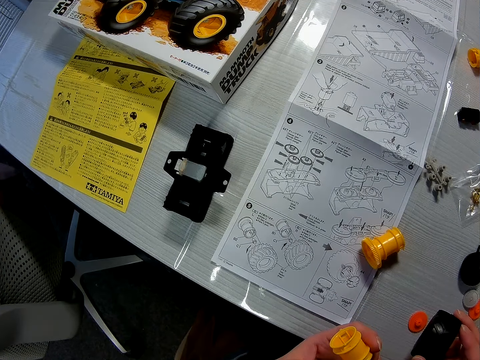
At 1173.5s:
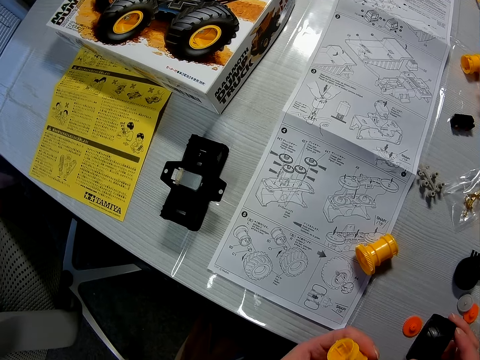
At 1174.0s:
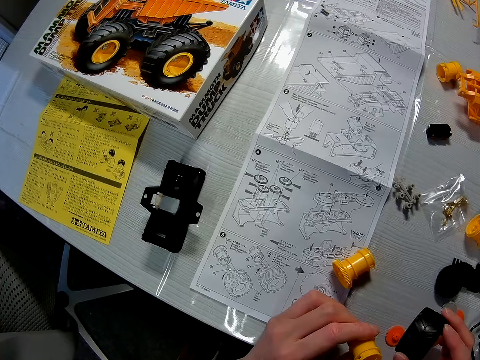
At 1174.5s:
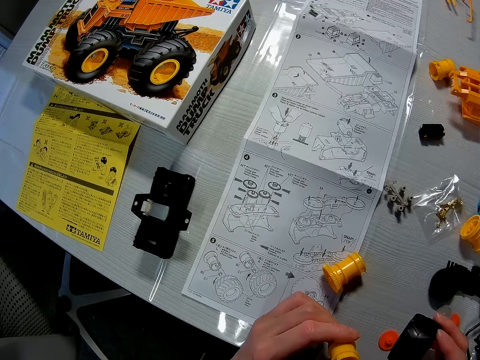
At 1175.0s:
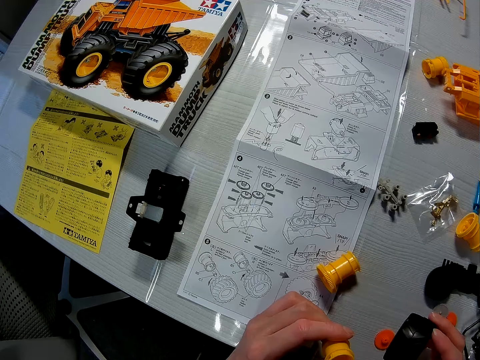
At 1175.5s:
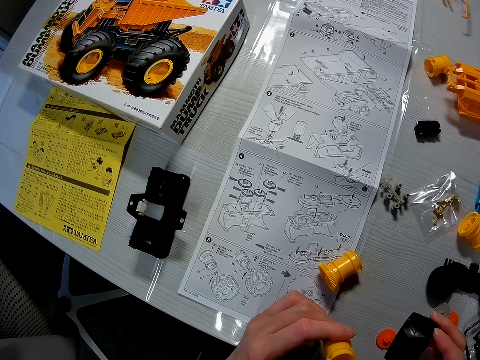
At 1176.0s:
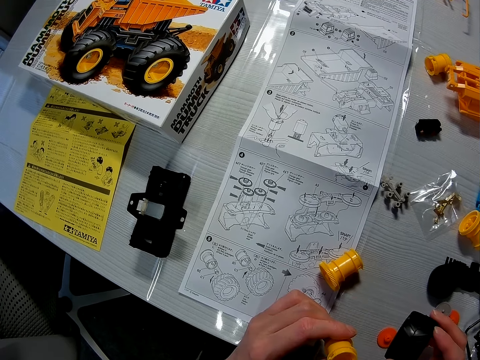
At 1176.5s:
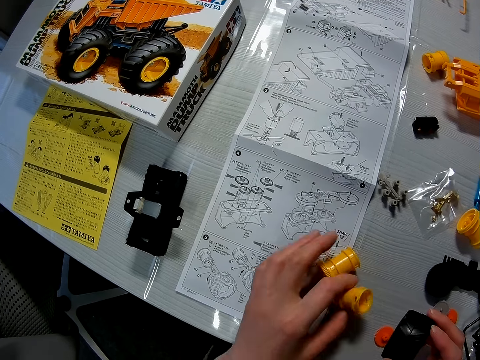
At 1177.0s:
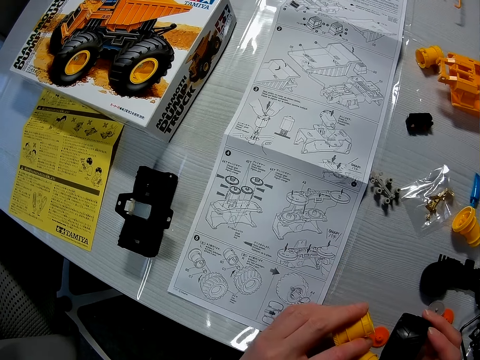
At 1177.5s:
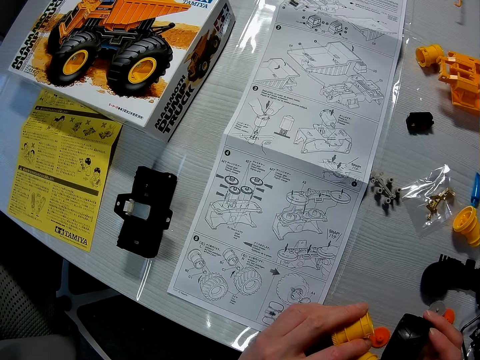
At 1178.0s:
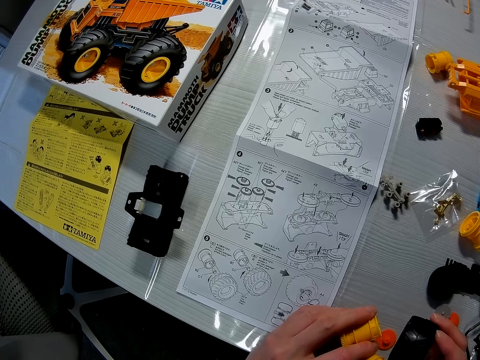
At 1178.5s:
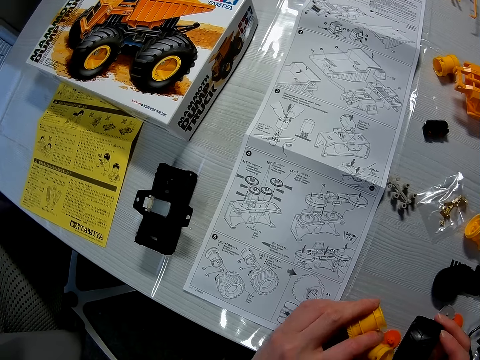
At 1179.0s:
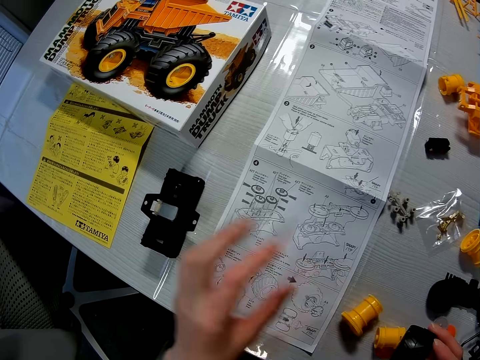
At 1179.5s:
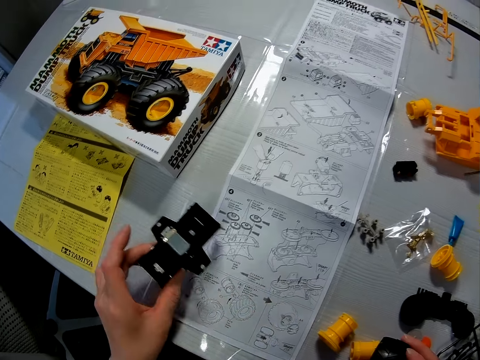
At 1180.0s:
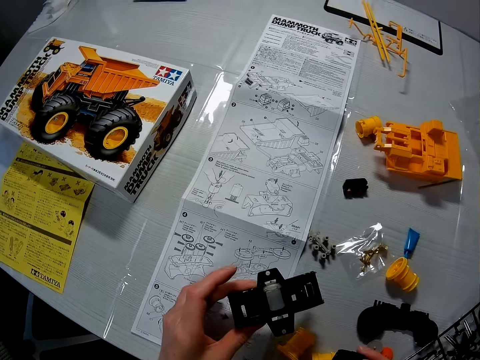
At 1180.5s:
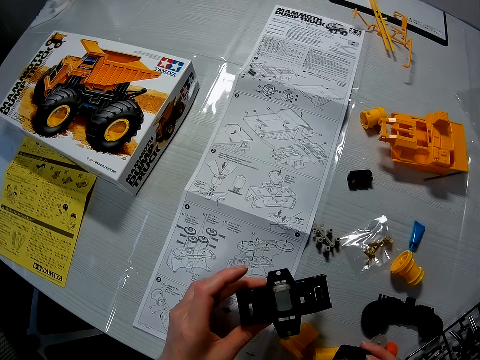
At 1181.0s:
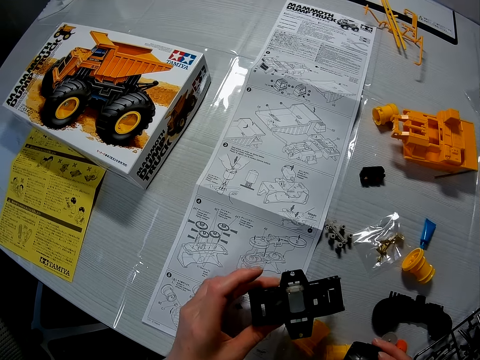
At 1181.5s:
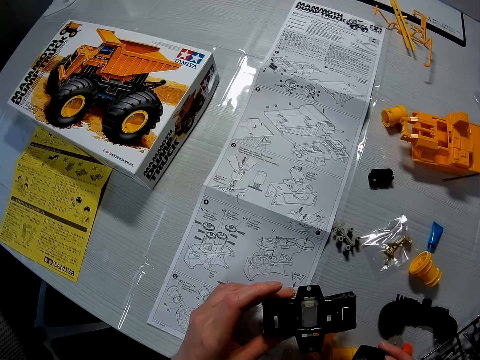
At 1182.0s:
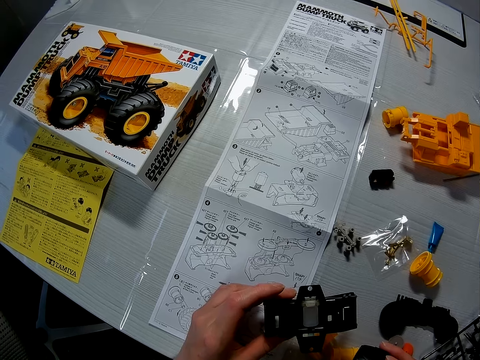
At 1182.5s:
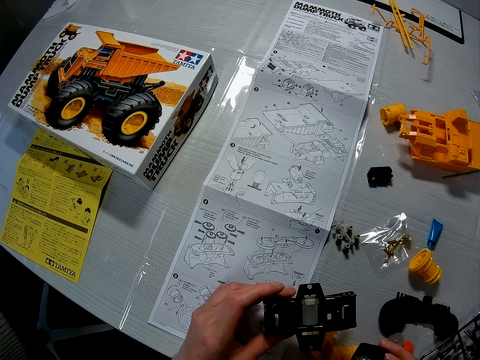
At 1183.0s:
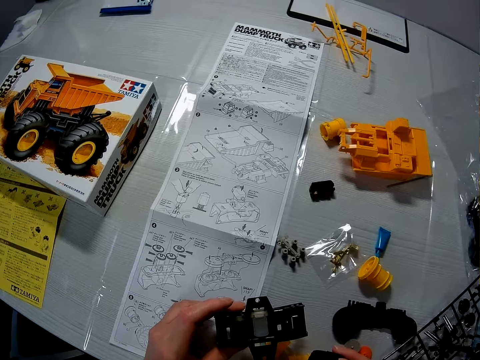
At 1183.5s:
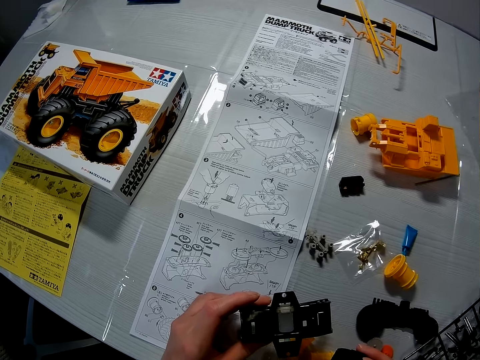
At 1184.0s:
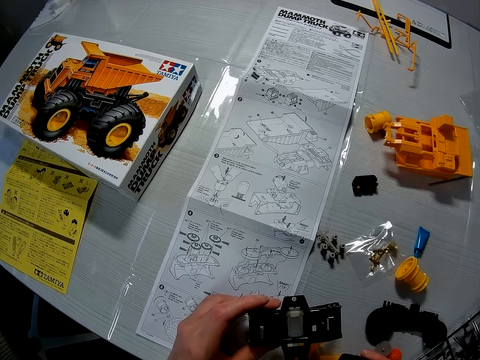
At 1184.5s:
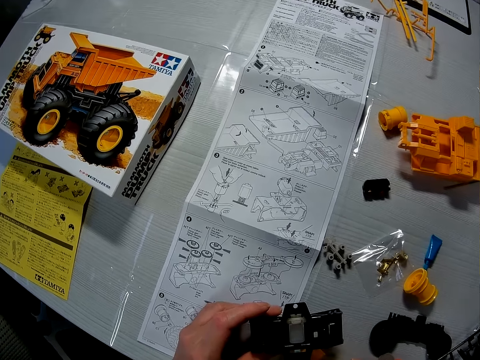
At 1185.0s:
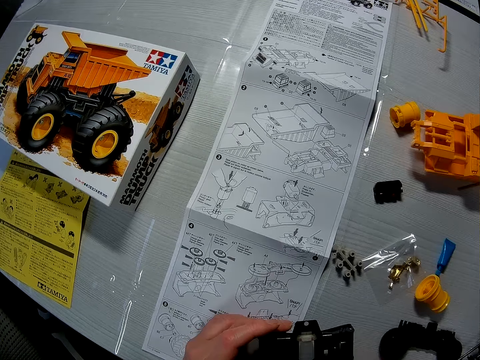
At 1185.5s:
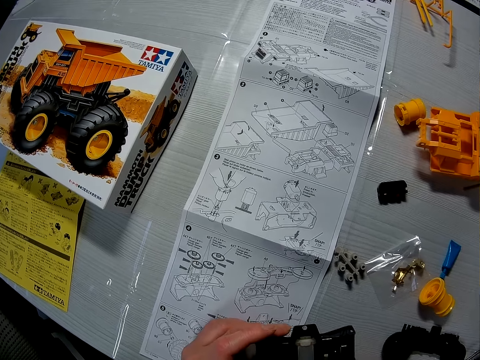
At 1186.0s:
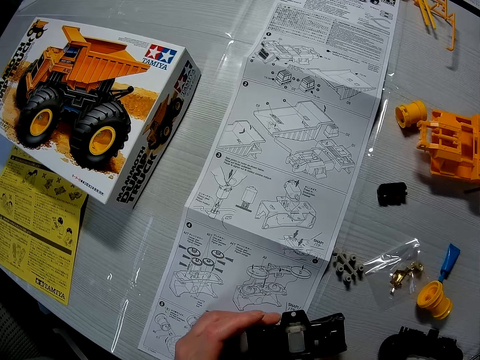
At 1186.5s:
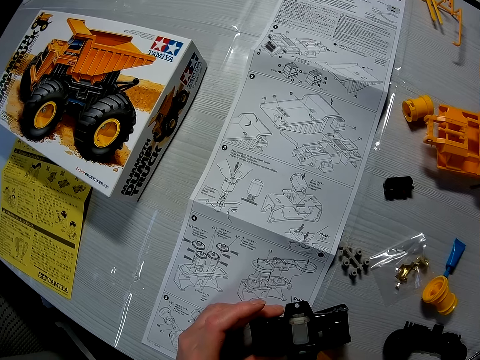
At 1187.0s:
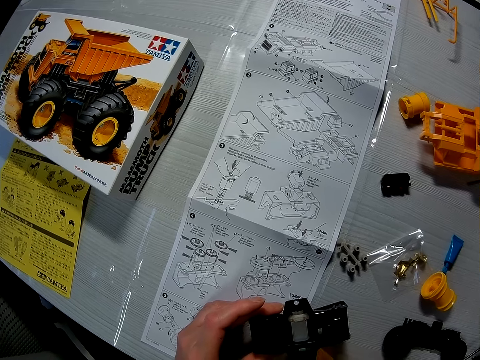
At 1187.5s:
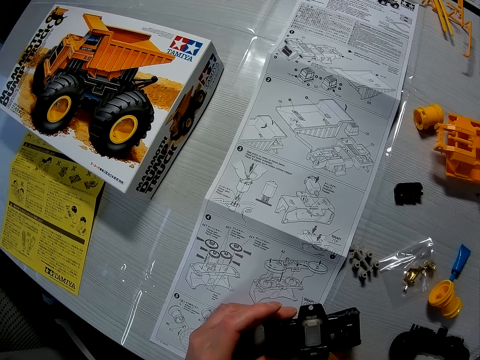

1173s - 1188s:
The camera wearer picks up a mechanical component or model part with his left hand. He looks at the manual. He drops the mechanical components on the table with his left hand. He picks up a mechanical component with his left hand. He looks at the model part.

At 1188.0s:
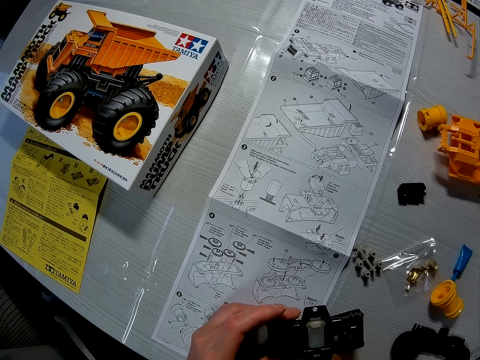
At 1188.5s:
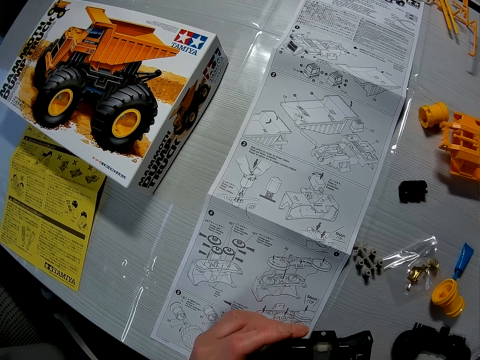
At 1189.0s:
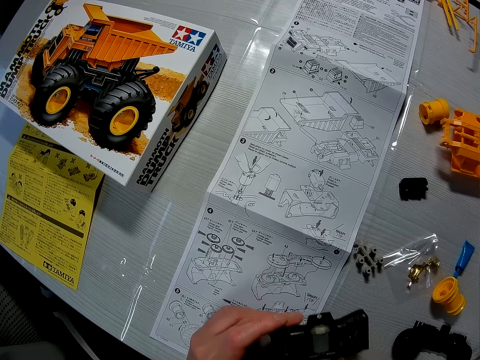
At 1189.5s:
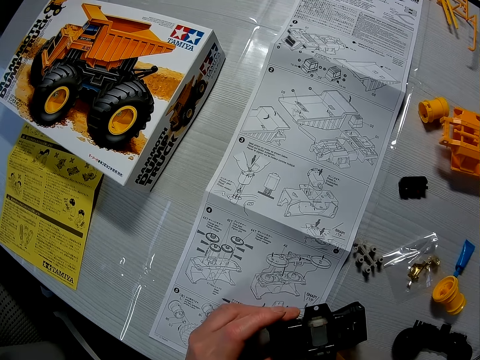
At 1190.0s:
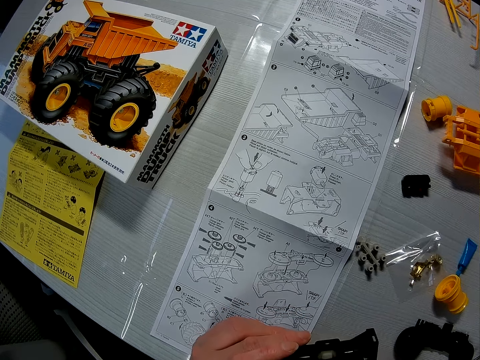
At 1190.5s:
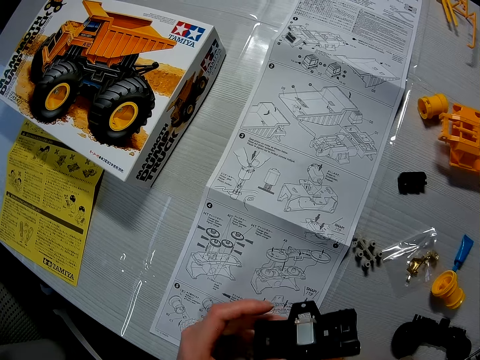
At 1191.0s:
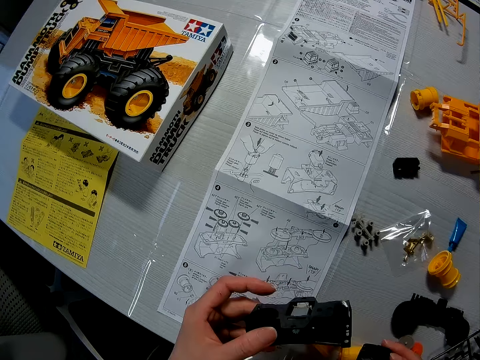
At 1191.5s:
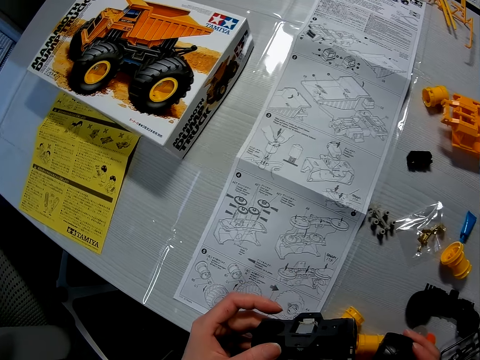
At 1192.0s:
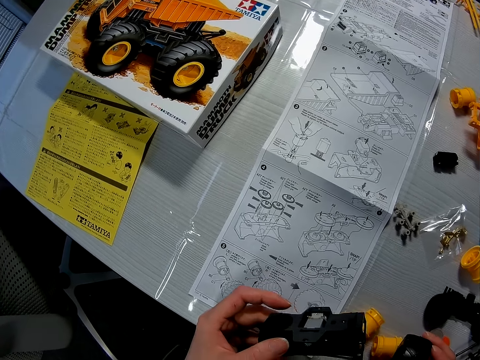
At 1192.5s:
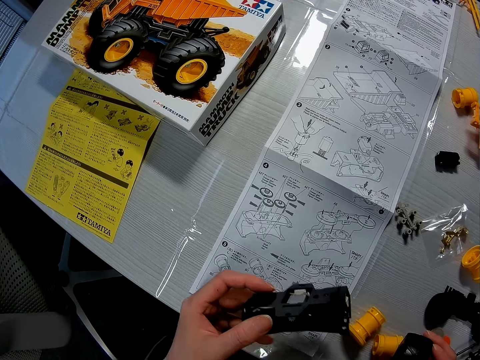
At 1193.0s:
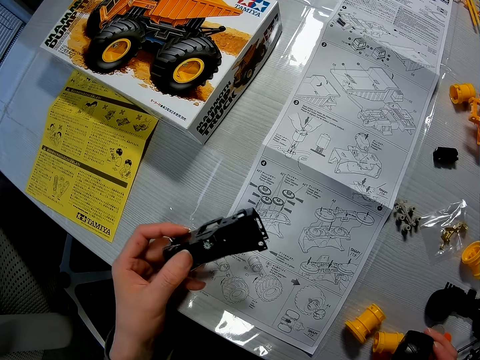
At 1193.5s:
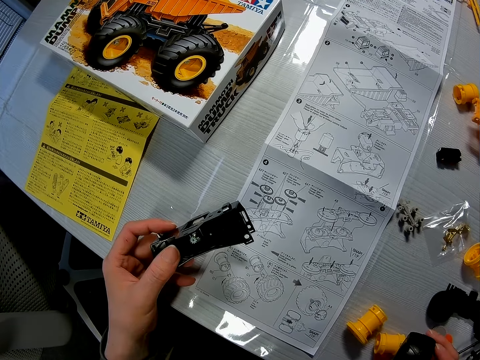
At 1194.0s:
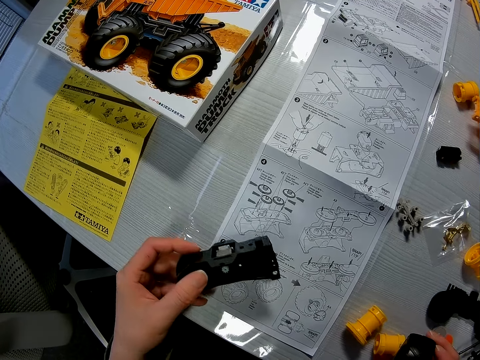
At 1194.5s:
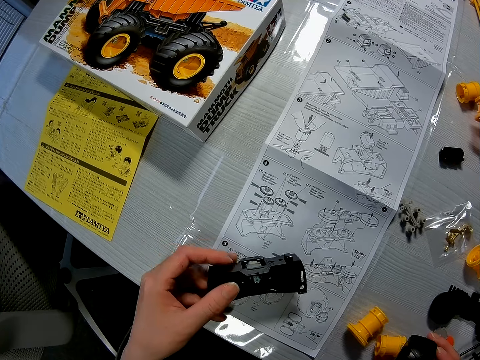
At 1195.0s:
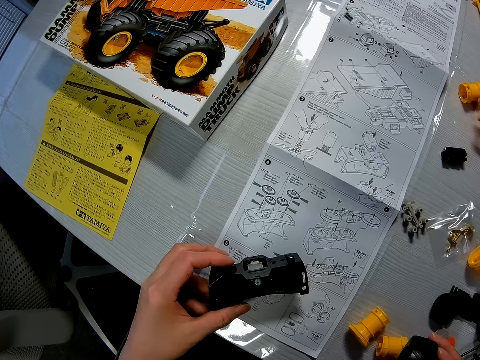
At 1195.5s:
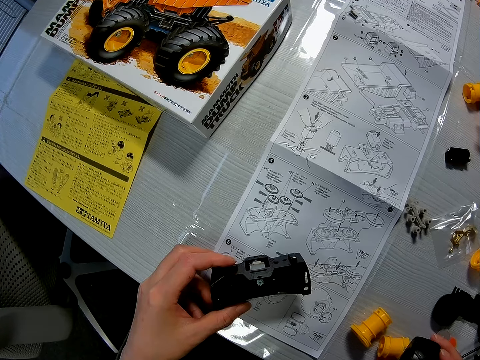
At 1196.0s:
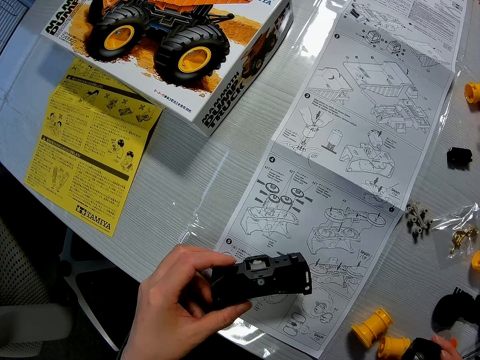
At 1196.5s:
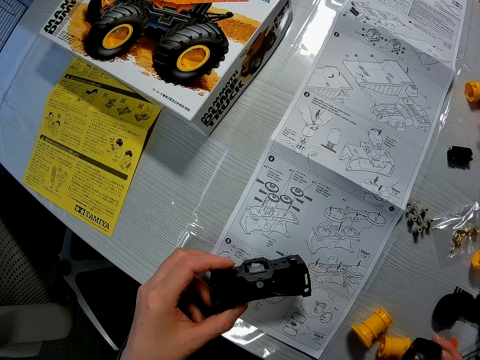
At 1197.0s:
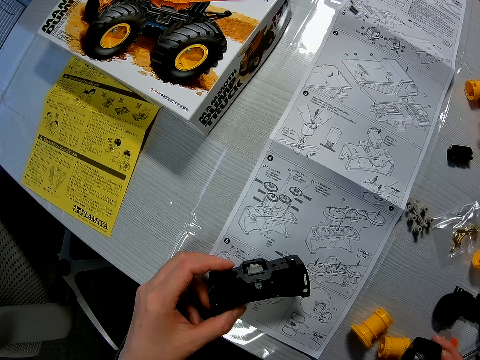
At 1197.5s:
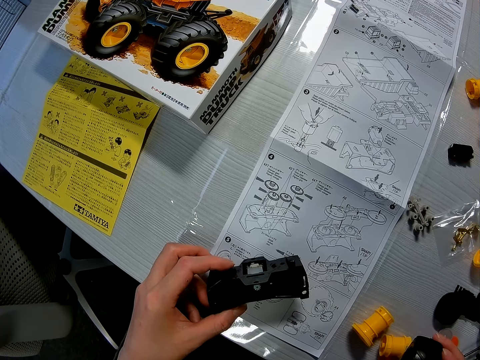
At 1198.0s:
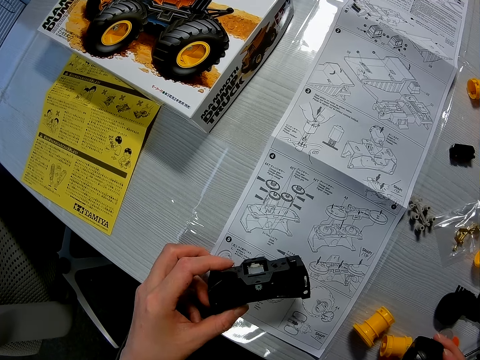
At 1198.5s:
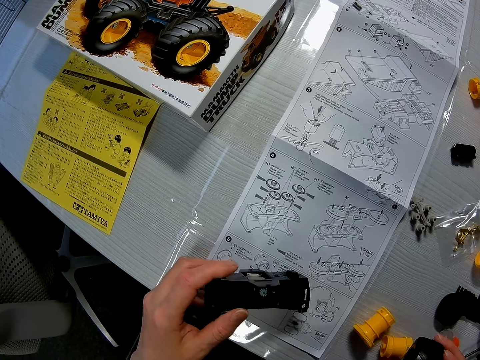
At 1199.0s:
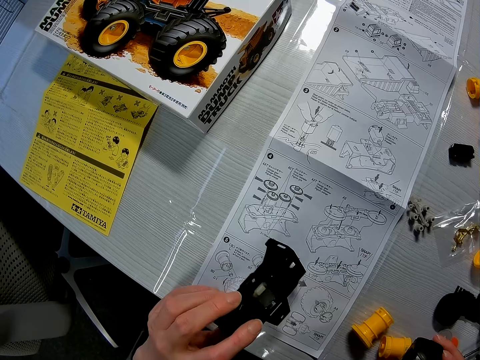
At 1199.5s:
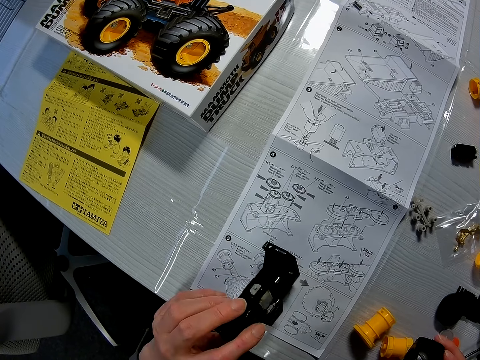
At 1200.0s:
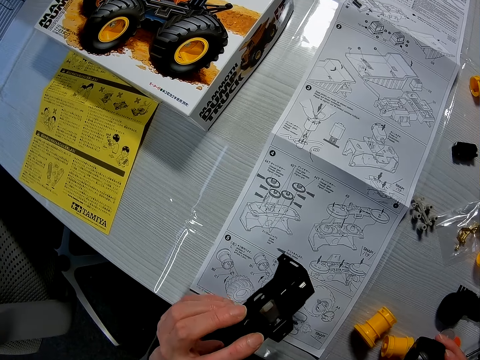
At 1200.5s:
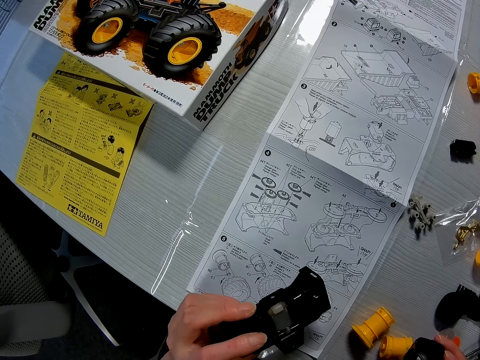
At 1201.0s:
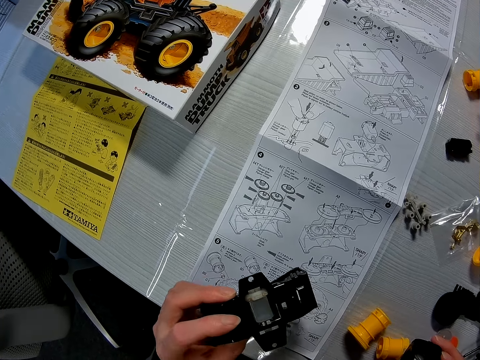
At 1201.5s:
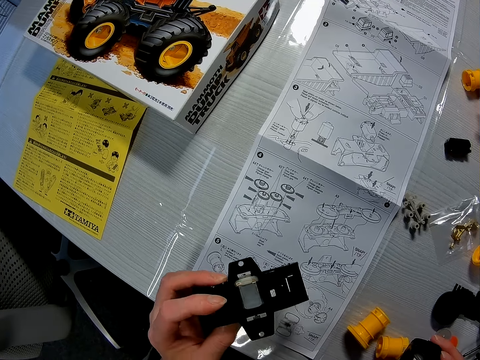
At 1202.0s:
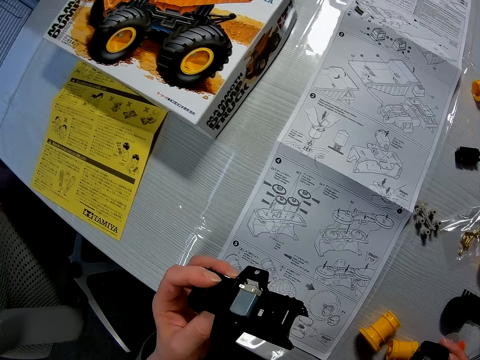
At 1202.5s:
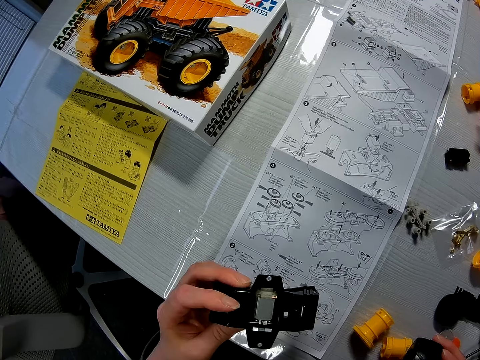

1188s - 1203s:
The camera wearer moves the hand. They look at the manual. They put the model part on the manual. They check the model part.
